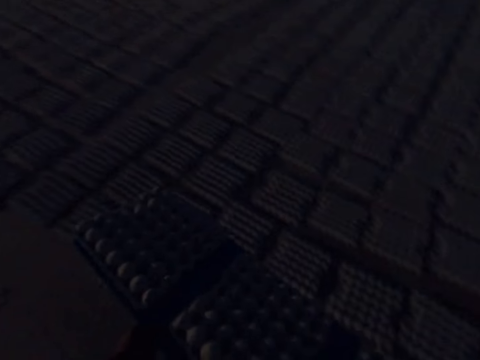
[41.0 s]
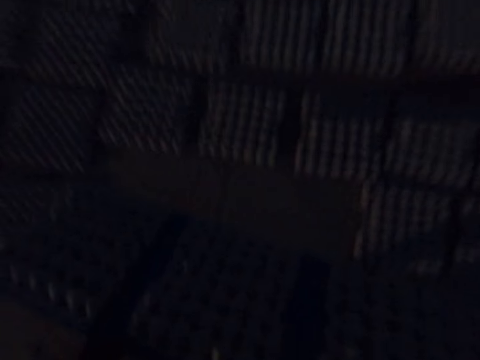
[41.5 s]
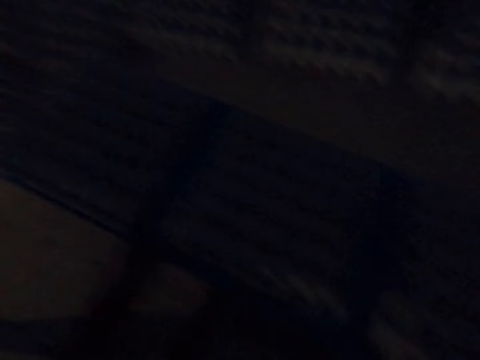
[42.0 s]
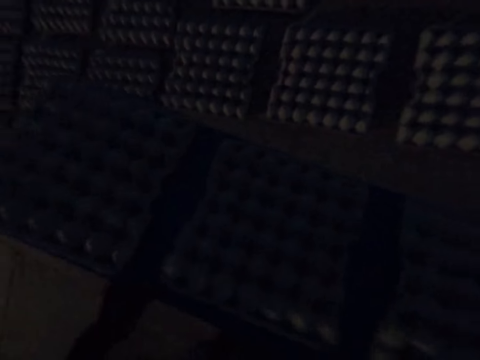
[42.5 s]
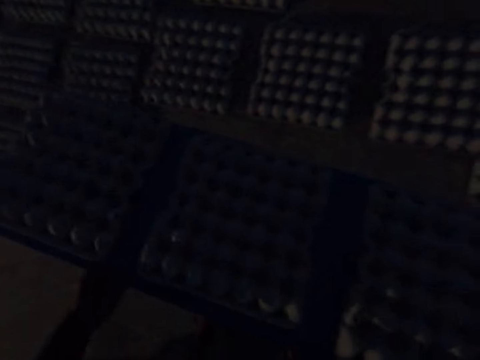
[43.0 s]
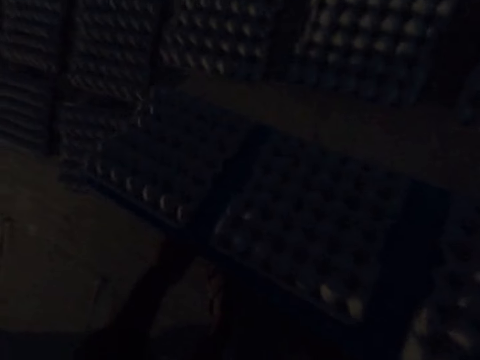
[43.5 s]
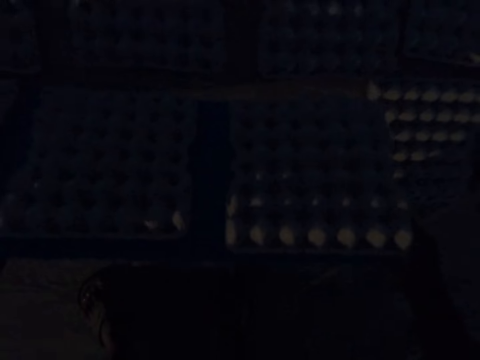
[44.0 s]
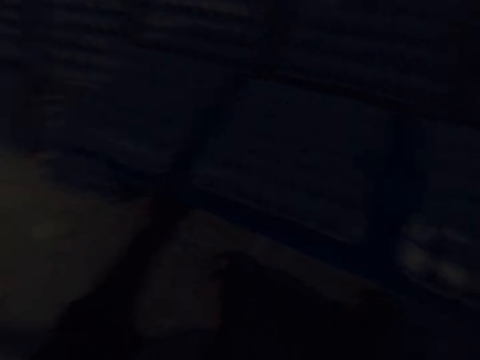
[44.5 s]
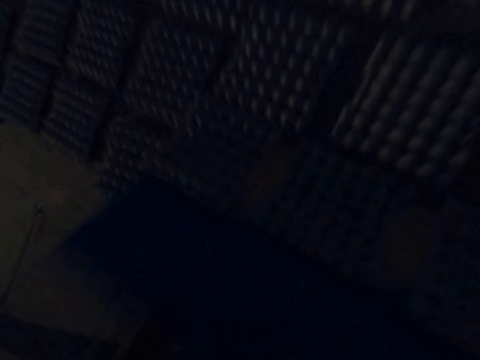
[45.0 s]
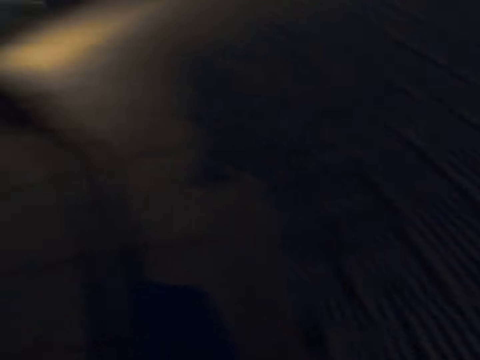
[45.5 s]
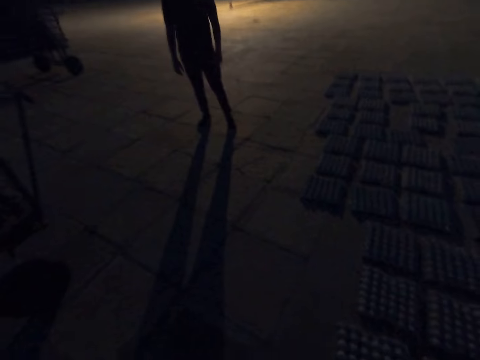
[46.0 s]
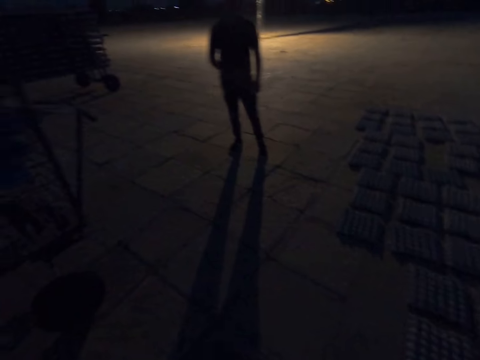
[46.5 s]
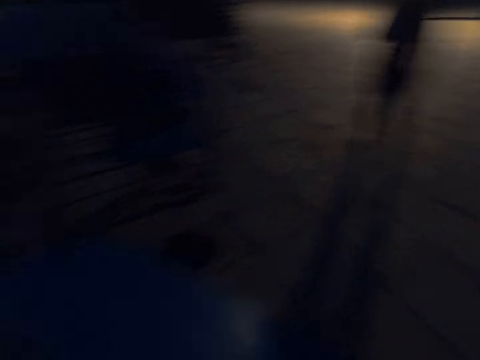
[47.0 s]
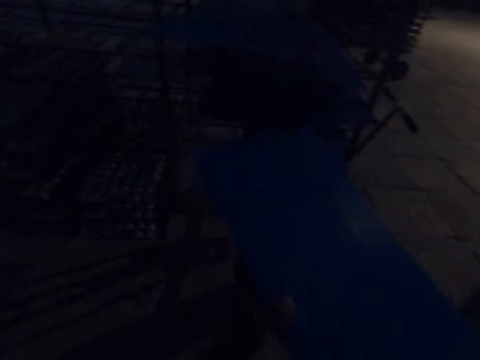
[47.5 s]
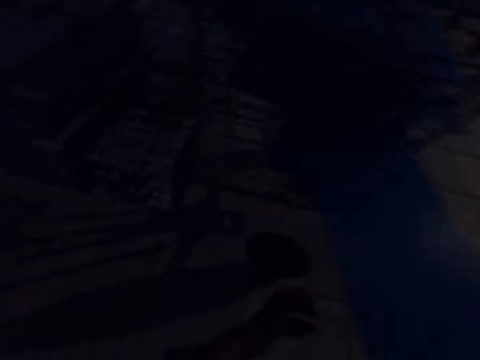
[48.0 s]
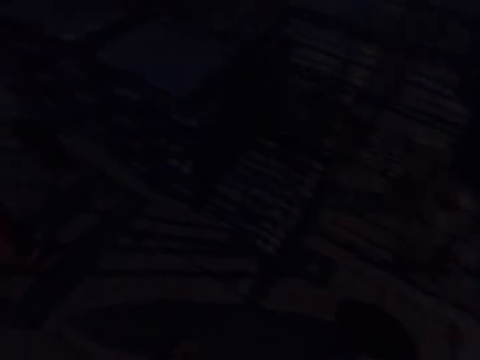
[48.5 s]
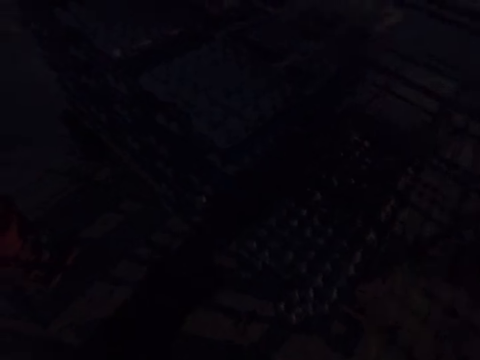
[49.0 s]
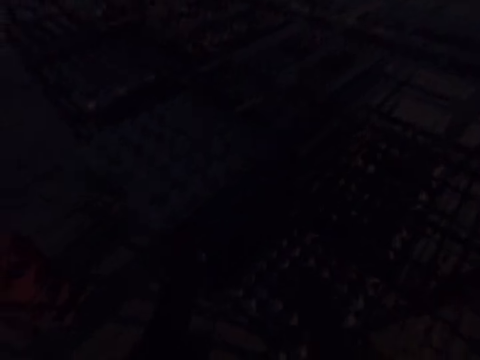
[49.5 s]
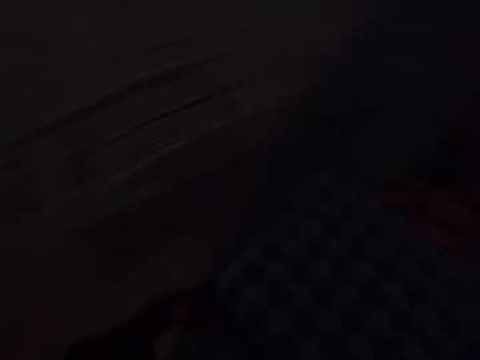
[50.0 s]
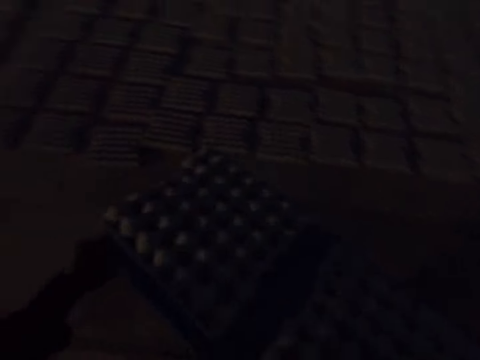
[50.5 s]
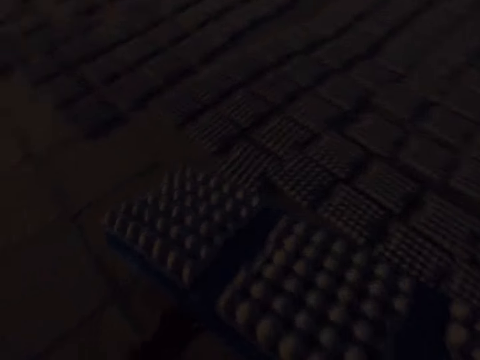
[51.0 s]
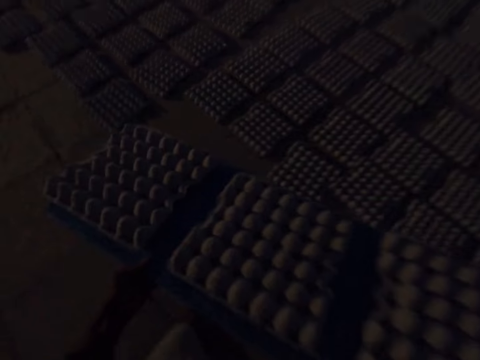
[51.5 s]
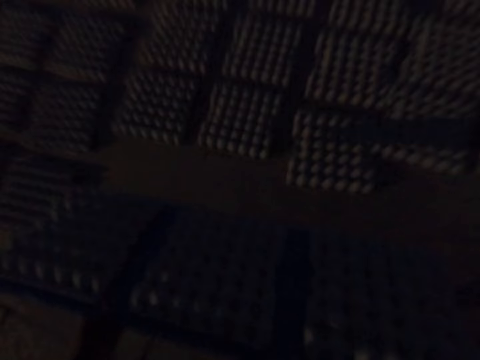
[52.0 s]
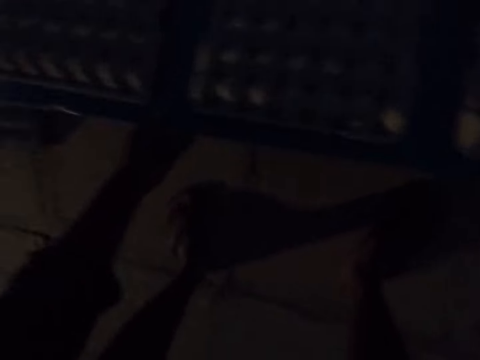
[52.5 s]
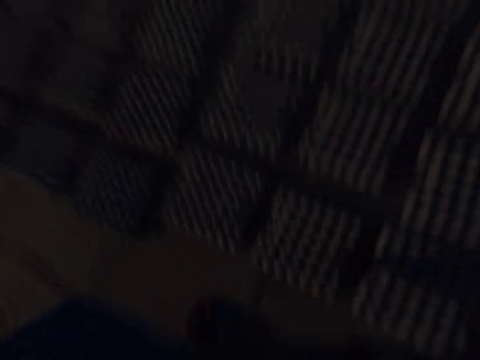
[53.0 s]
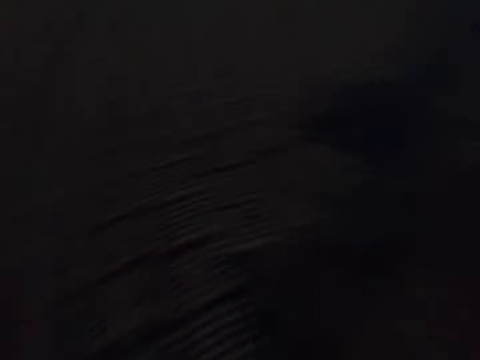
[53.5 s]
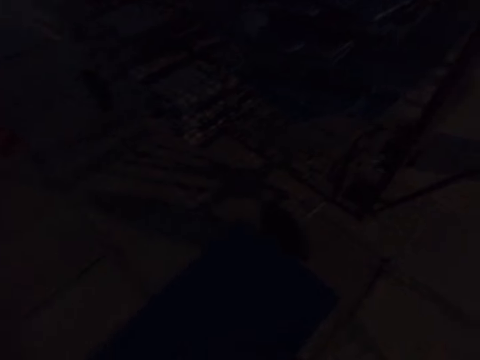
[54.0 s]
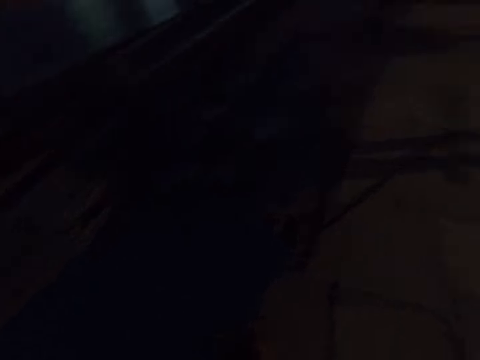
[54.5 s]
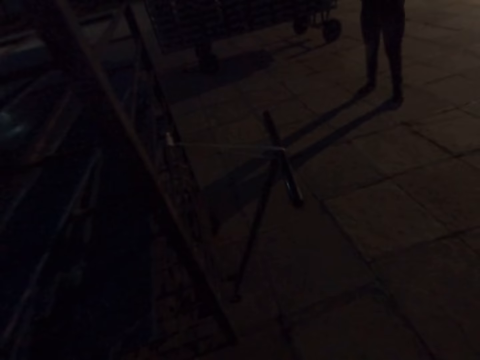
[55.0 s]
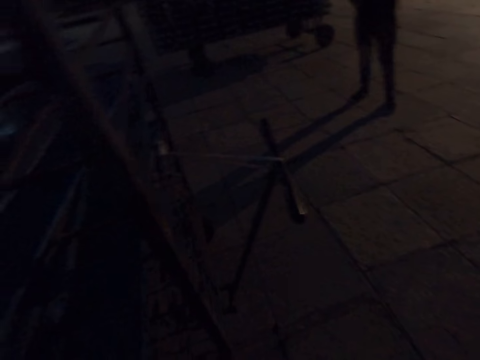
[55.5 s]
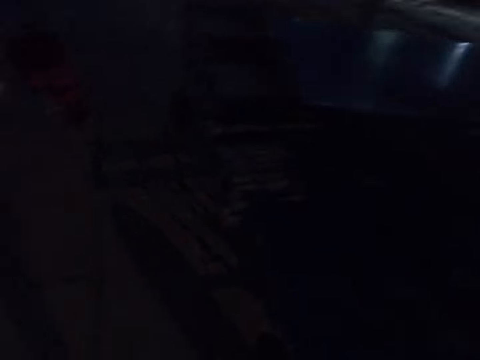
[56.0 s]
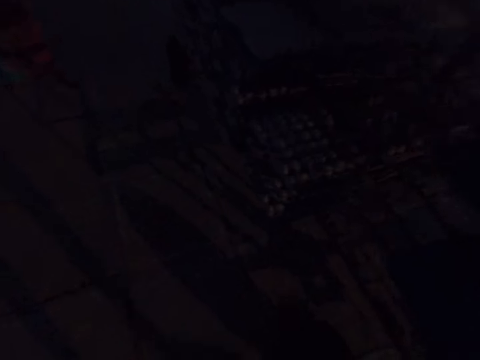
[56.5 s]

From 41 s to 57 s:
The camera wearer shakes the tray with egg trays with his hands. He drops the tray with egg trays on the ground with his hands. He drops the egg trays on the ground with the tray in his hands. He raises the tray with his hands. He inserts the plastic tray in the rack with his right hand. He drags a tray with egg trays from the rack with his left hand. He carries the tray with egg trays in his hands. He drops the egg trays on the ground with the tray in his hands. He carries the tray in his hands. He inserts the tray in the rack with his hands.

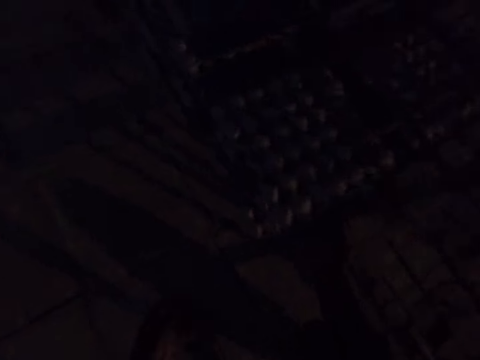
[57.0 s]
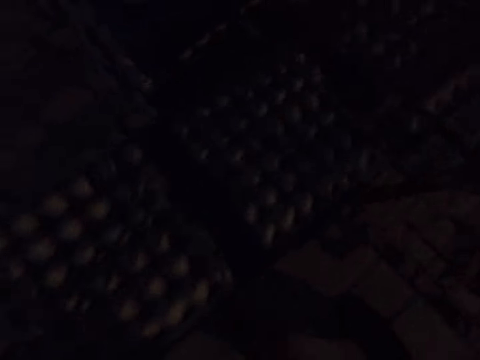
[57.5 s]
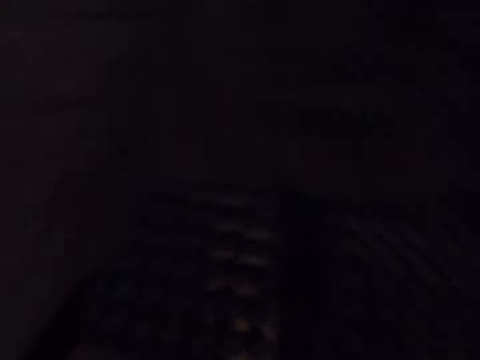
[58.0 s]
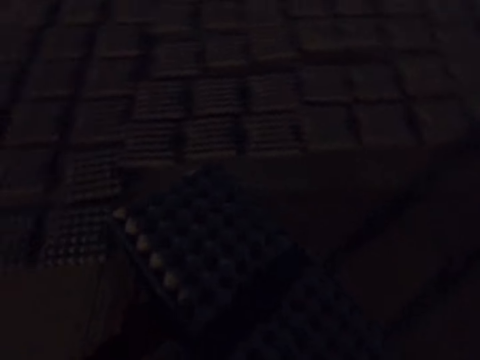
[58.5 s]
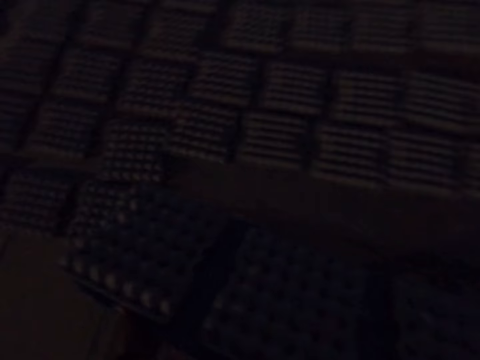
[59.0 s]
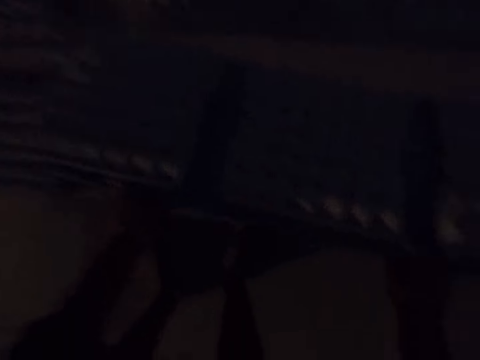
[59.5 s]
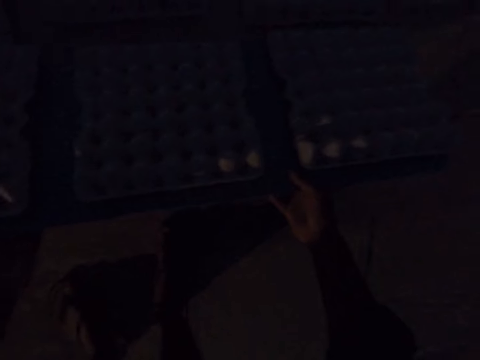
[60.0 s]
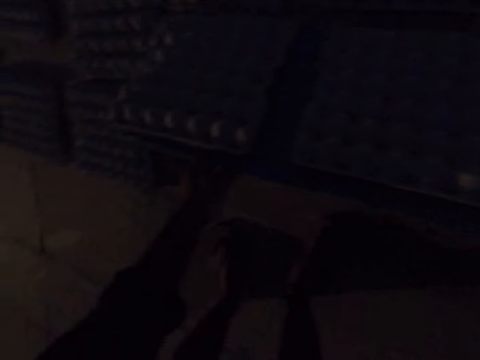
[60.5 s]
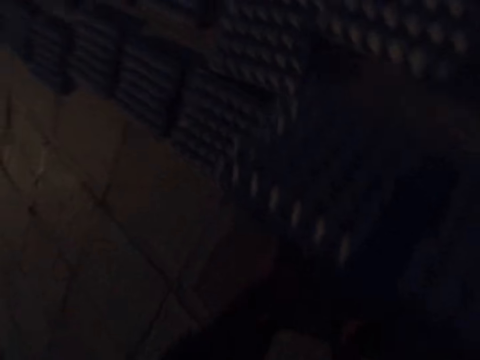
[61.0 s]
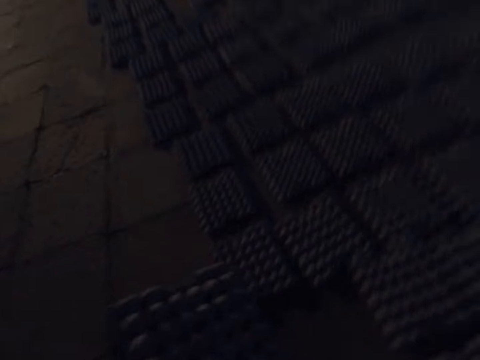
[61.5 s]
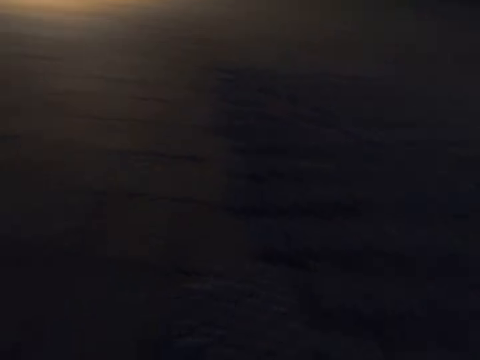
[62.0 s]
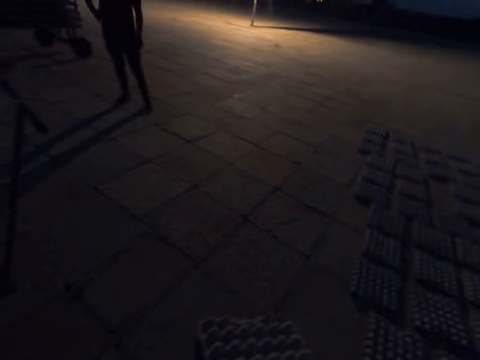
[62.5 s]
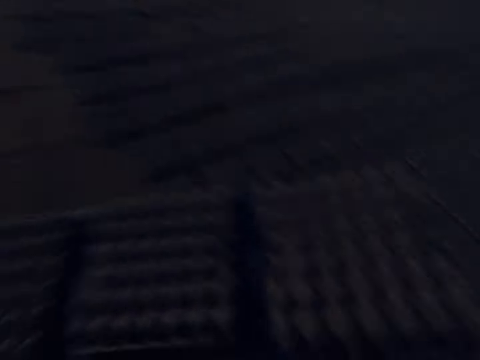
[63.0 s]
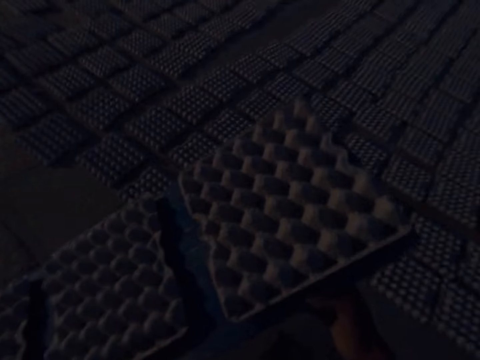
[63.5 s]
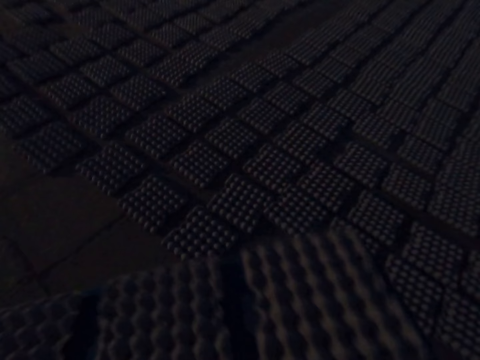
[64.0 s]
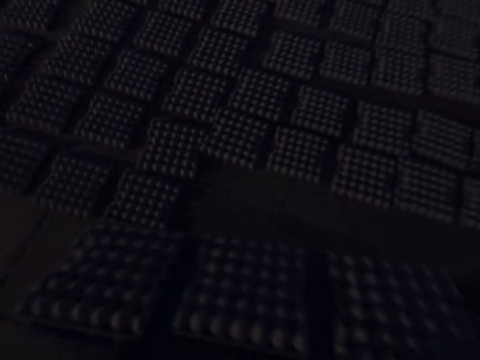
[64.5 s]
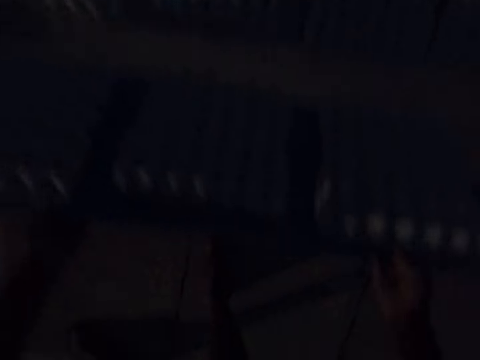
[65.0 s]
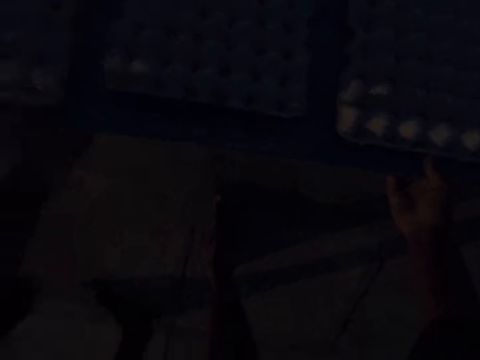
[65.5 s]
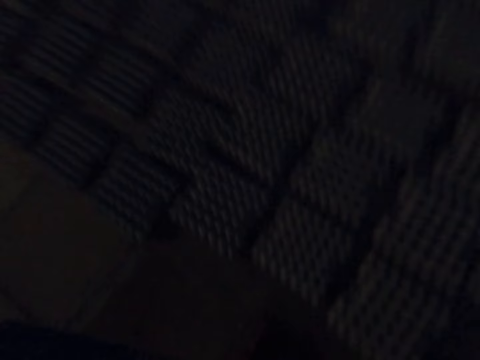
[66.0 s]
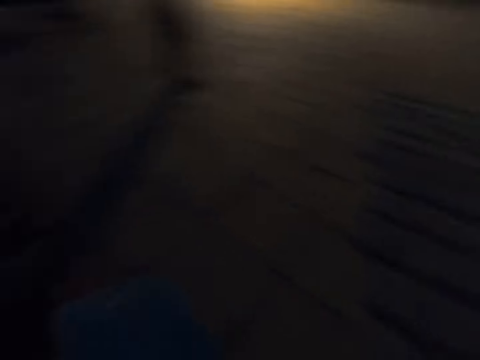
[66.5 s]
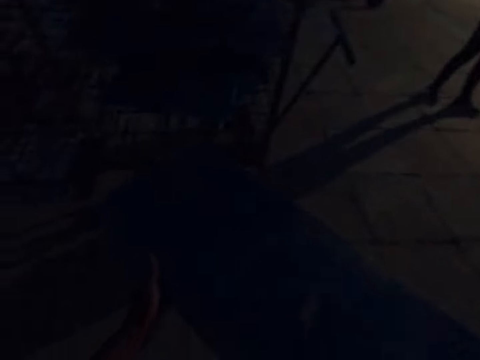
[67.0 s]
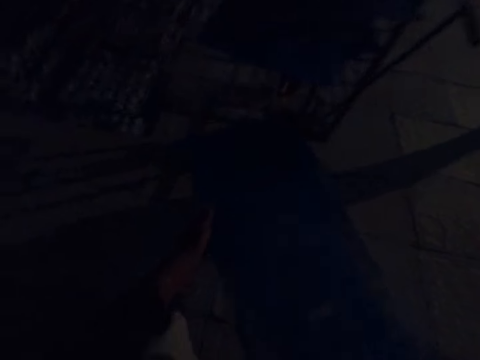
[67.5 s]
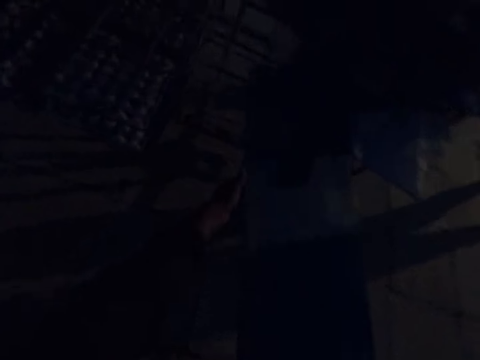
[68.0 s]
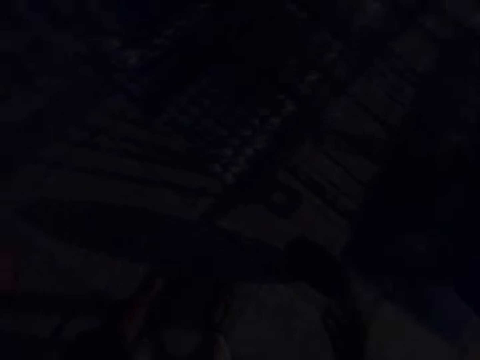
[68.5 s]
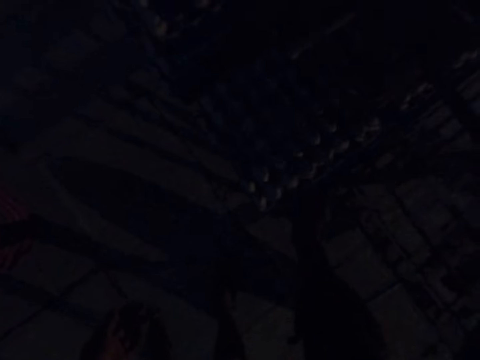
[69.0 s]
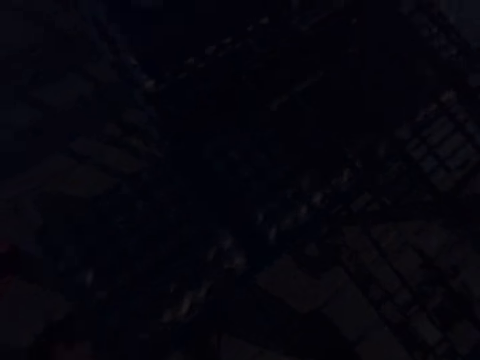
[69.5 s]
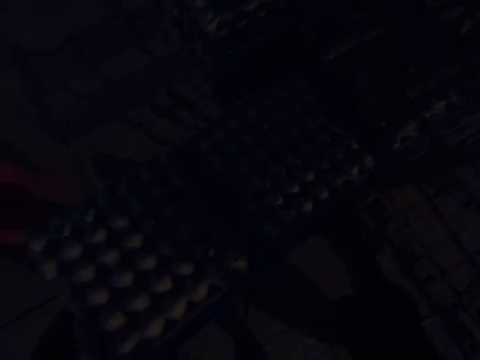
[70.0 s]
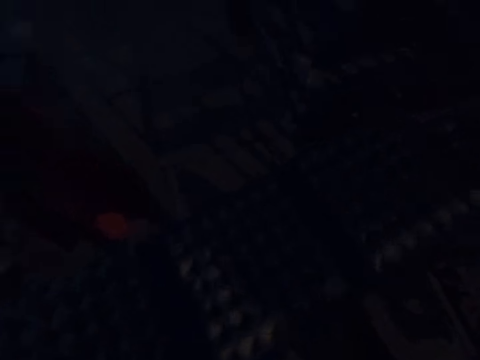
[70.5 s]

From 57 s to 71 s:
The camera wearer drags a tray with egg trays from the rack with his hands. He carries the tray with egg trays from the rack with his hands. He drops the tray with egg trays on the ground with his hands. He lifts the tray with egg trays from the ground with his hands. He drops the egg trays on the ground with the tray in his hands. He carries the tray in his hands. He inserts the tray in the rack with his hands. He drags a tray with egg trays from the rack with his hands. He carries the tray with egg trays from the rack with his hands.
